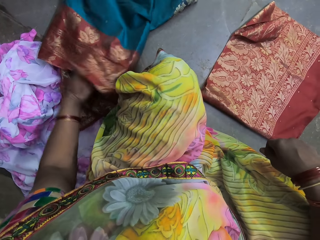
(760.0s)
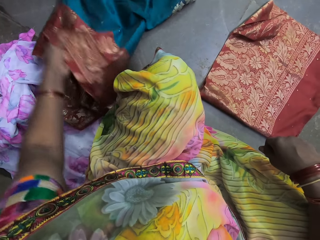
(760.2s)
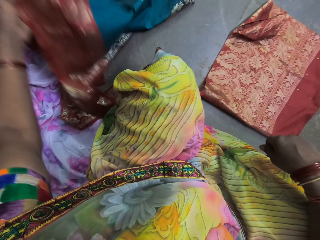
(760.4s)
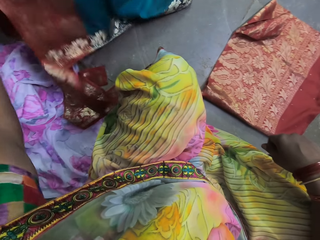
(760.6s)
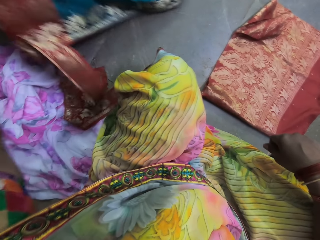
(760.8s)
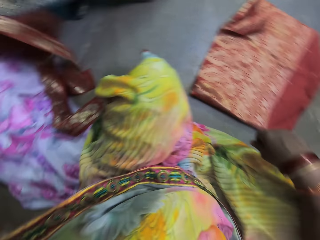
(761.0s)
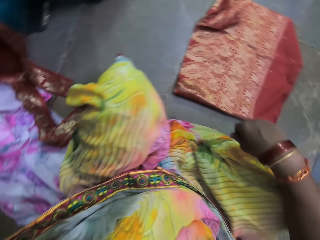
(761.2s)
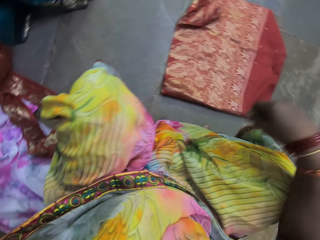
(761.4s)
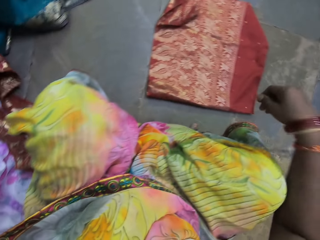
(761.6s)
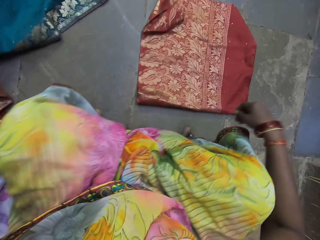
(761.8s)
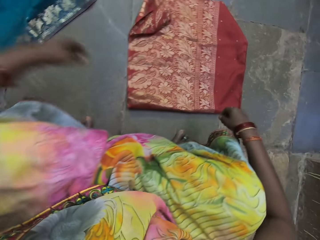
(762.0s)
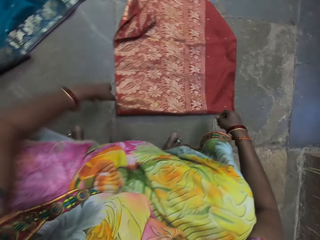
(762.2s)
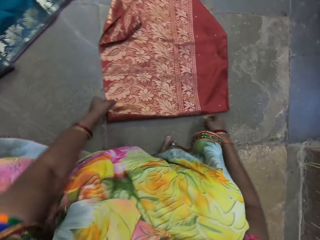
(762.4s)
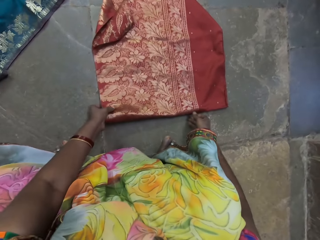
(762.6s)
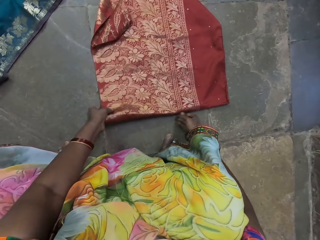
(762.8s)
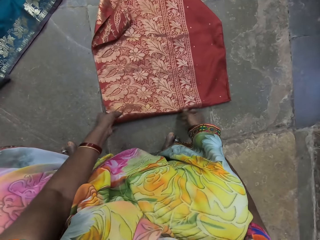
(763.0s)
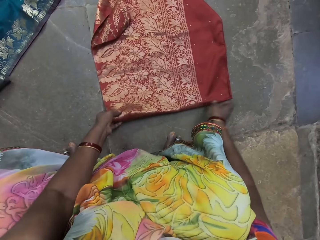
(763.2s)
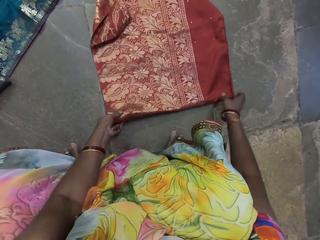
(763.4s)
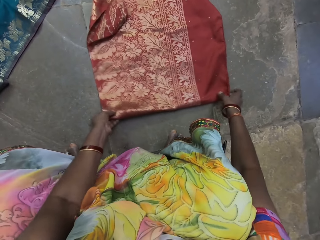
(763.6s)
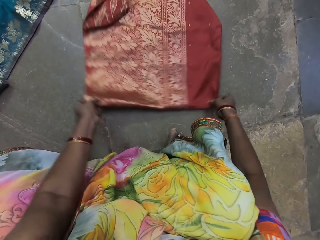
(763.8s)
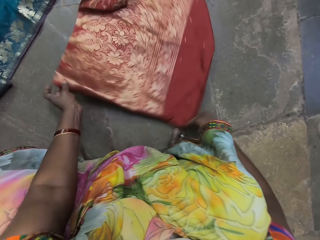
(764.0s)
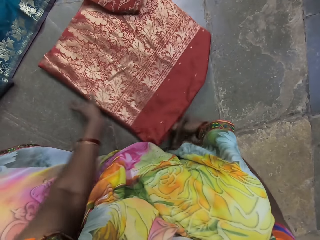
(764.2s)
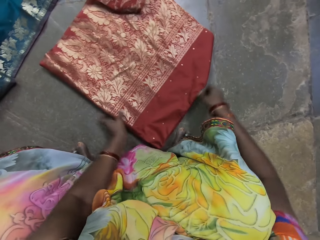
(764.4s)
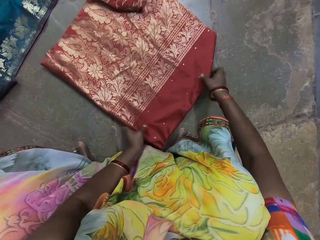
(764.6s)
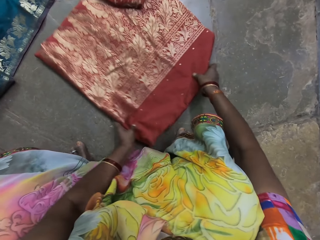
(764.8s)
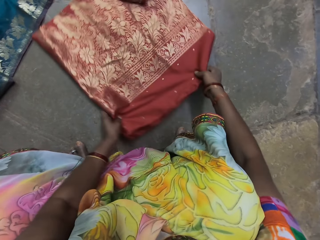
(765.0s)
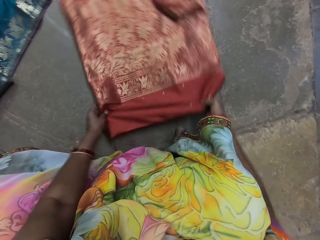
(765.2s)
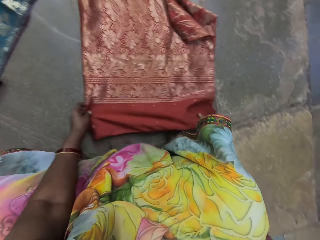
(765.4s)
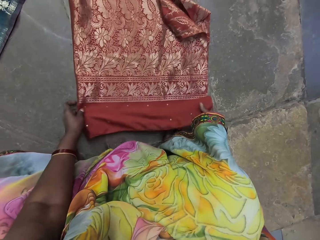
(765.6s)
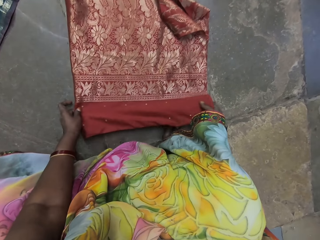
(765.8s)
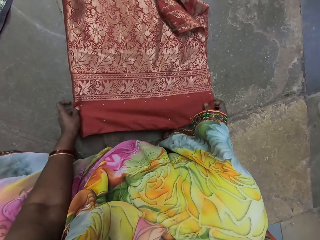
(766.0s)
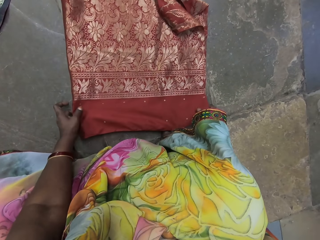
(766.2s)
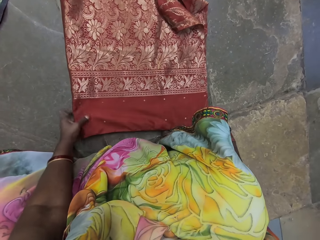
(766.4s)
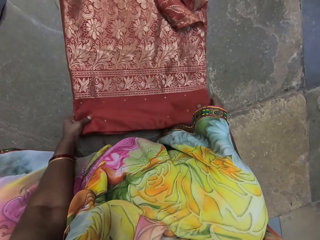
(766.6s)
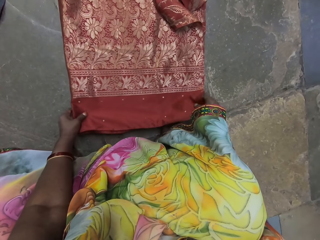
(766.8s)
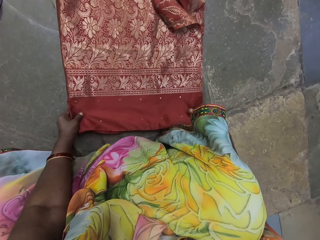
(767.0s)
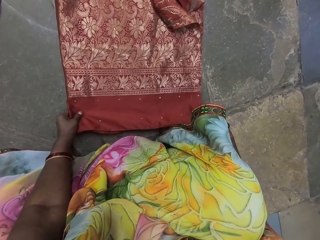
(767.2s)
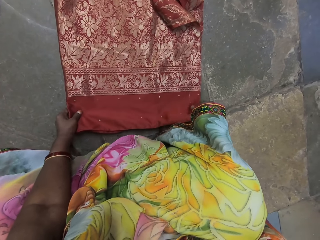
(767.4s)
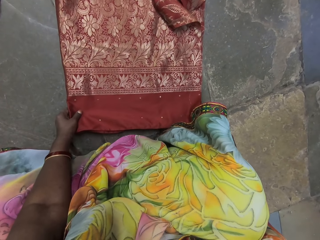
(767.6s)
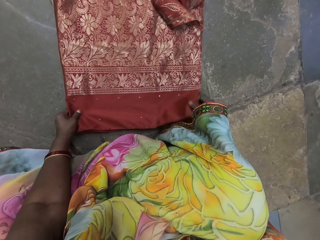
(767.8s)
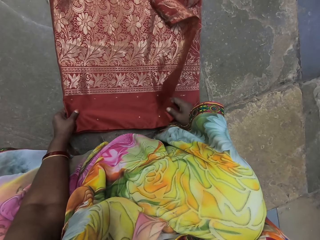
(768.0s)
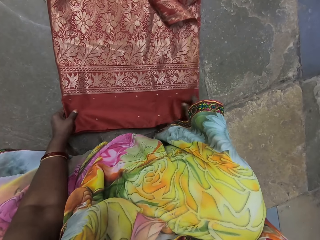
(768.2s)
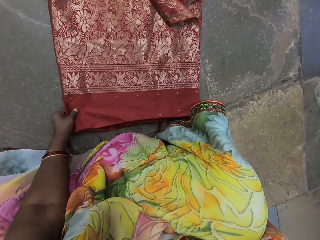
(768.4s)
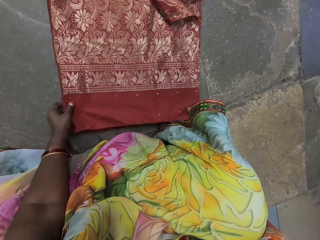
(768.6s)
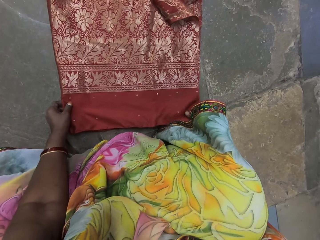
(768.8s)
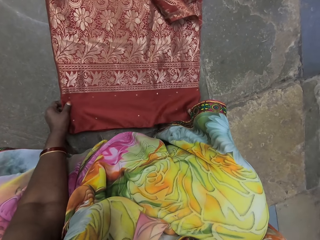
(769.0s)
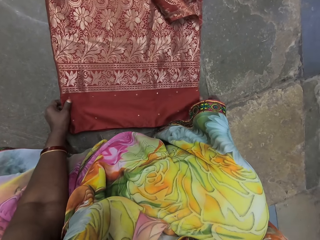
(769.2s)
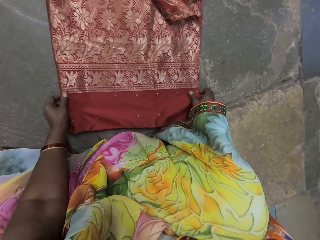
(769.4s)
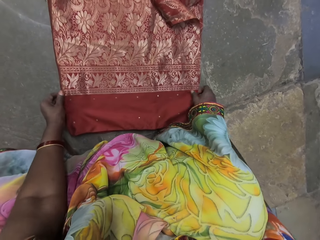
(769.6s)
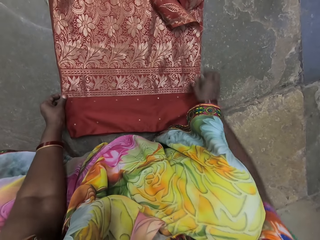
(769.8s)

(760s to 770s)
The camera wearer stares around. She places her left hand on the cloth on the floor. She moves the cloth on the floor with both hands. She grabs the piece of cloth on the floor with both hands and rotates the cloth on the floor with both hands. She stares at the cloth on the floor.

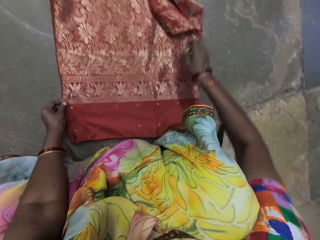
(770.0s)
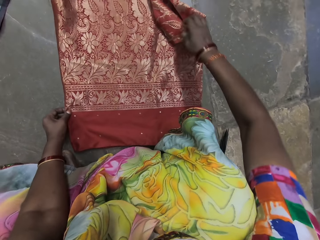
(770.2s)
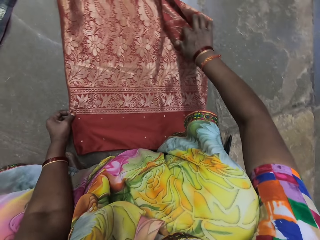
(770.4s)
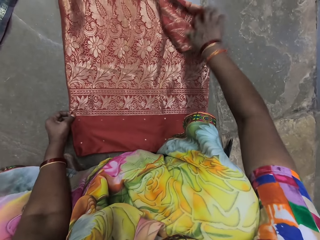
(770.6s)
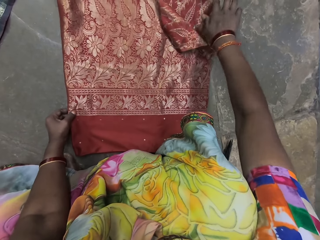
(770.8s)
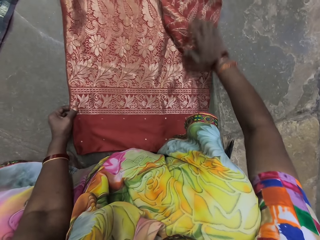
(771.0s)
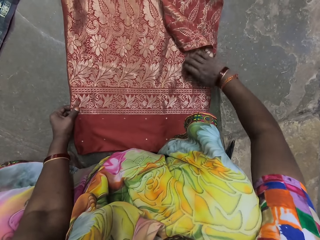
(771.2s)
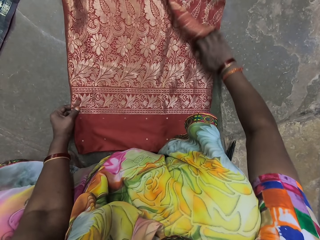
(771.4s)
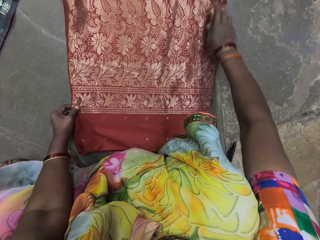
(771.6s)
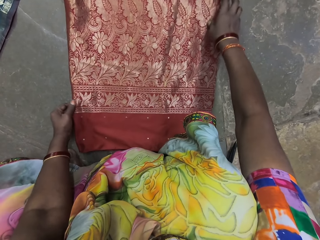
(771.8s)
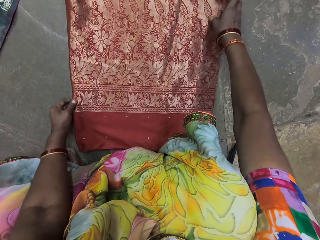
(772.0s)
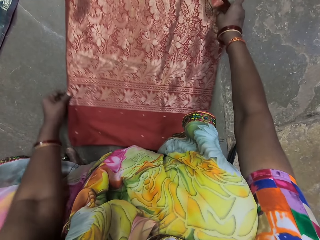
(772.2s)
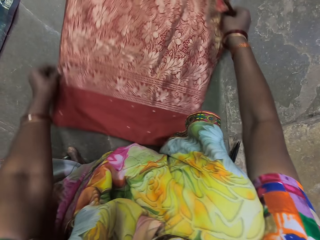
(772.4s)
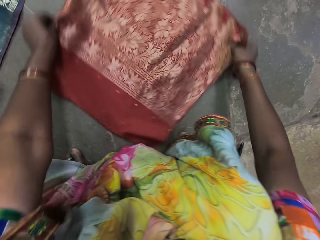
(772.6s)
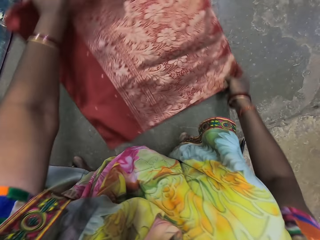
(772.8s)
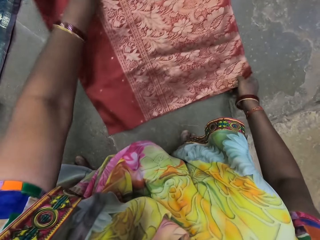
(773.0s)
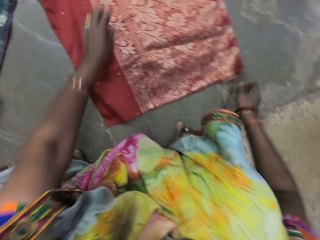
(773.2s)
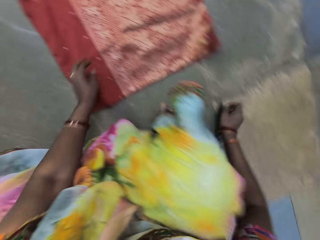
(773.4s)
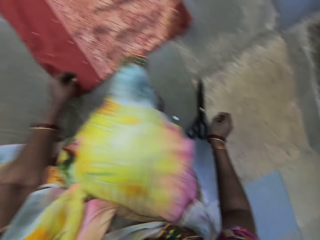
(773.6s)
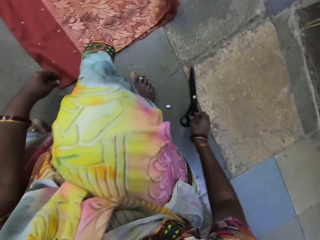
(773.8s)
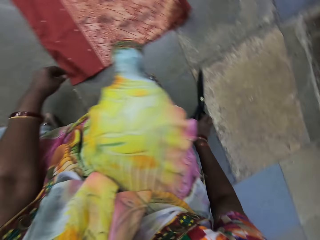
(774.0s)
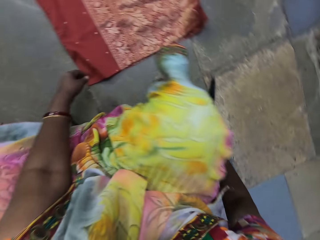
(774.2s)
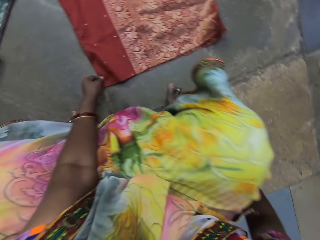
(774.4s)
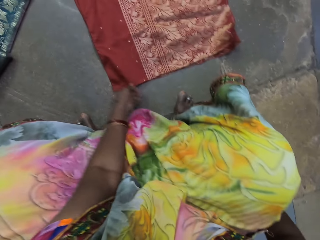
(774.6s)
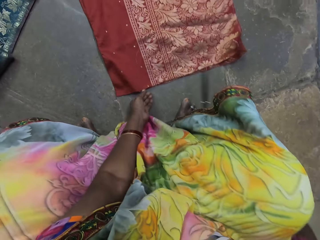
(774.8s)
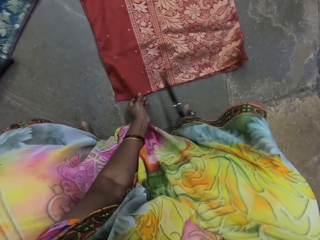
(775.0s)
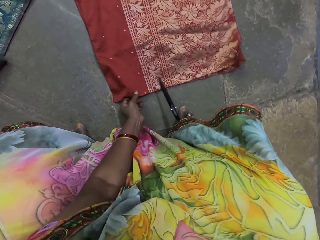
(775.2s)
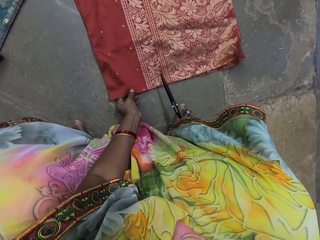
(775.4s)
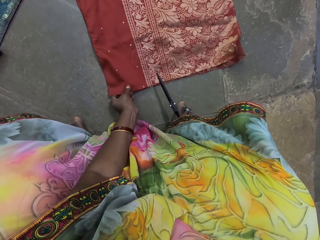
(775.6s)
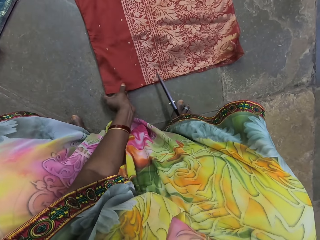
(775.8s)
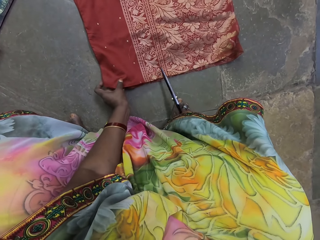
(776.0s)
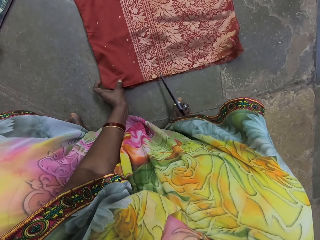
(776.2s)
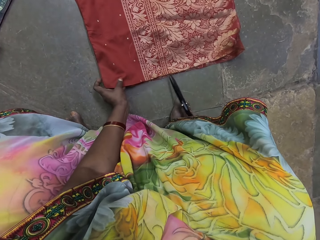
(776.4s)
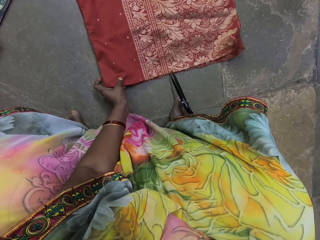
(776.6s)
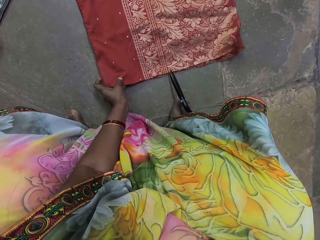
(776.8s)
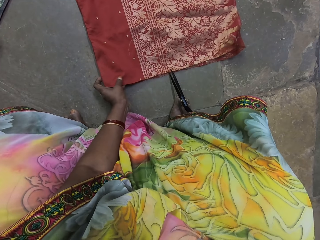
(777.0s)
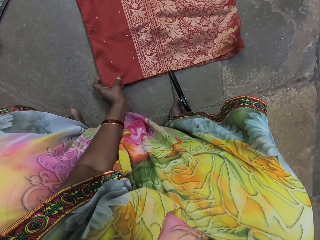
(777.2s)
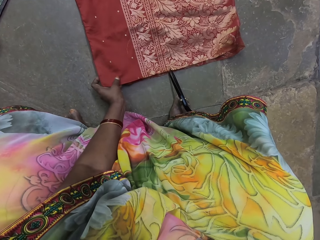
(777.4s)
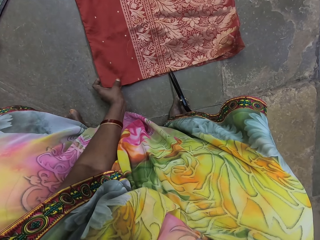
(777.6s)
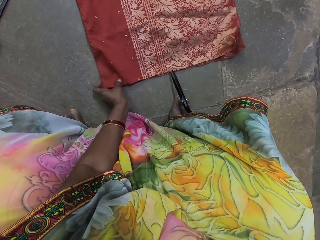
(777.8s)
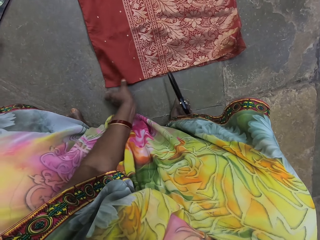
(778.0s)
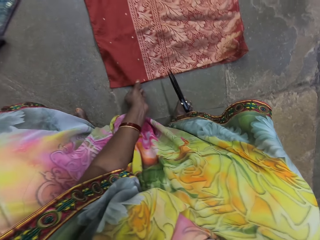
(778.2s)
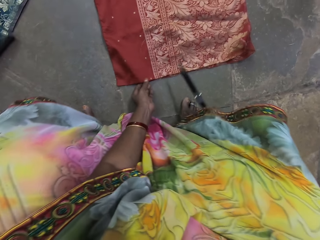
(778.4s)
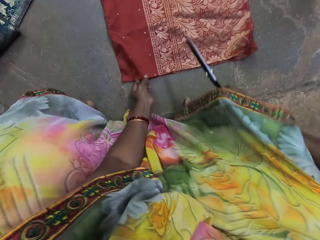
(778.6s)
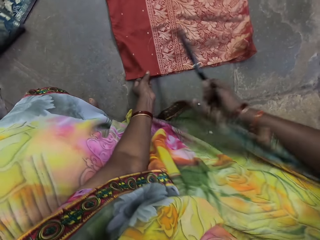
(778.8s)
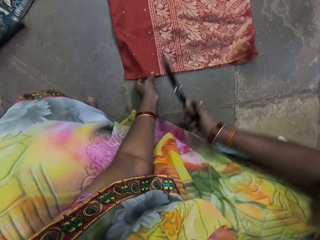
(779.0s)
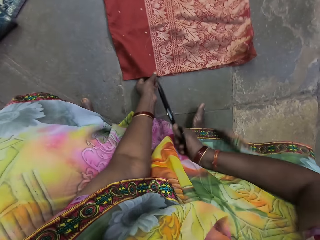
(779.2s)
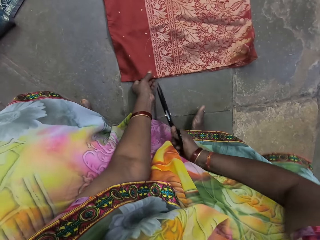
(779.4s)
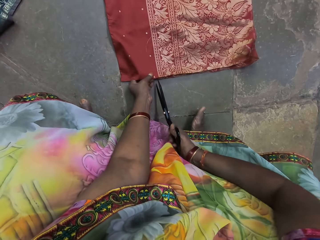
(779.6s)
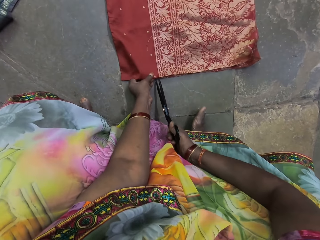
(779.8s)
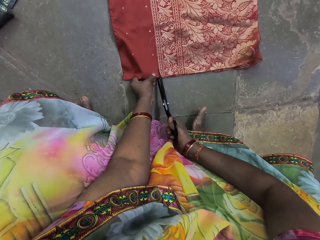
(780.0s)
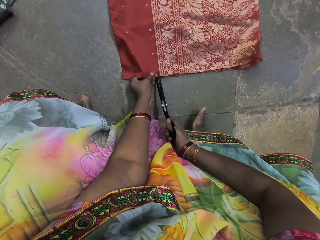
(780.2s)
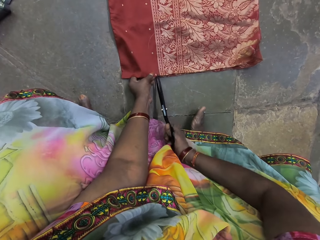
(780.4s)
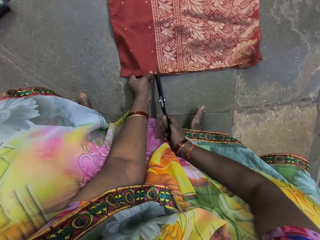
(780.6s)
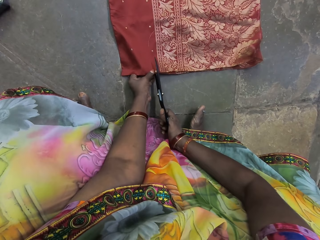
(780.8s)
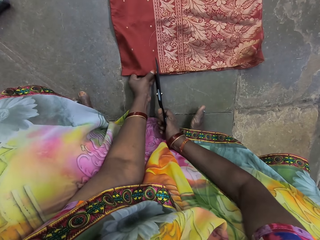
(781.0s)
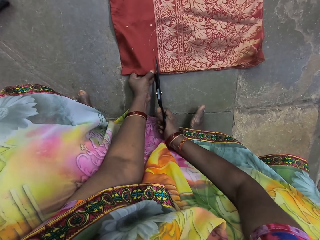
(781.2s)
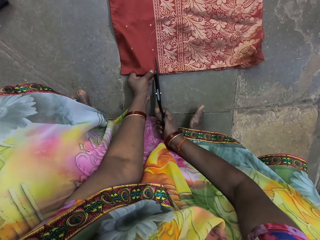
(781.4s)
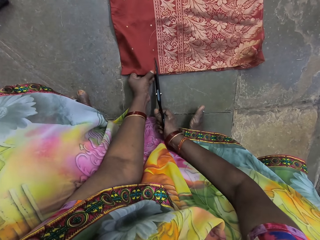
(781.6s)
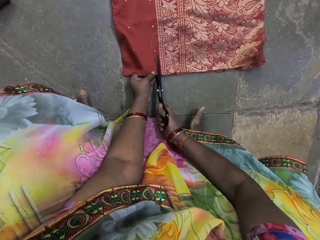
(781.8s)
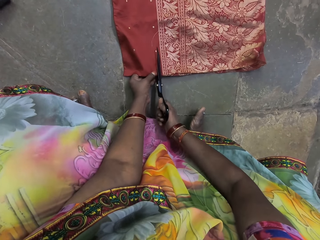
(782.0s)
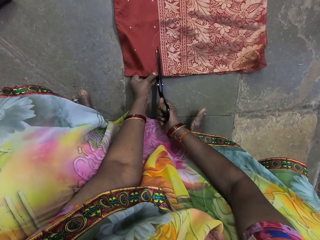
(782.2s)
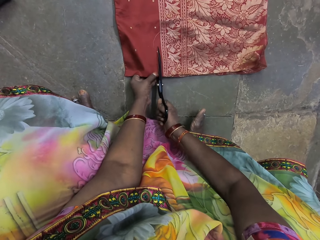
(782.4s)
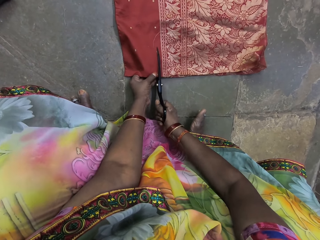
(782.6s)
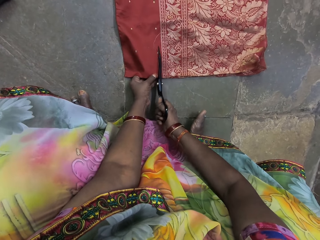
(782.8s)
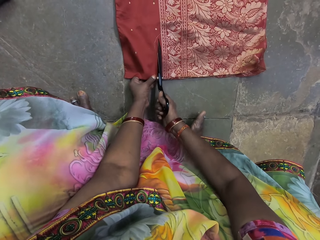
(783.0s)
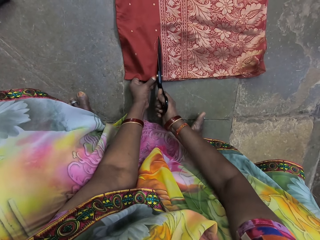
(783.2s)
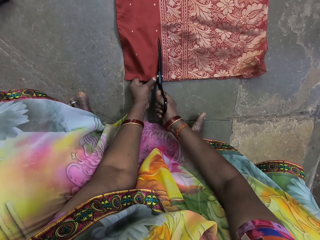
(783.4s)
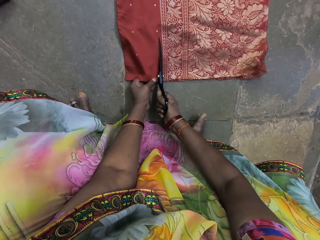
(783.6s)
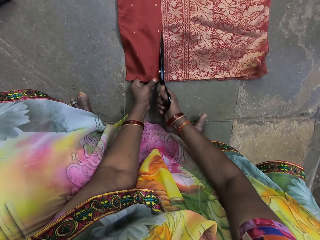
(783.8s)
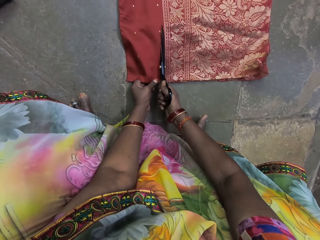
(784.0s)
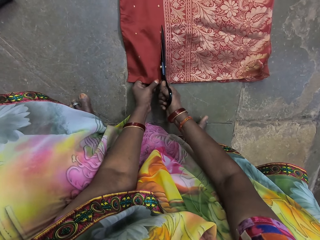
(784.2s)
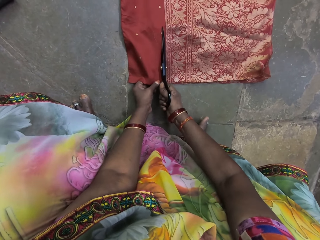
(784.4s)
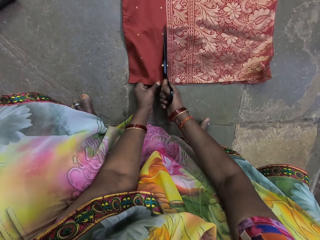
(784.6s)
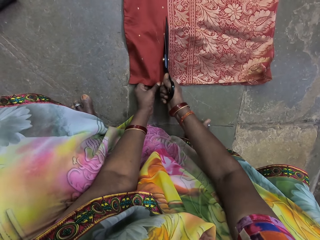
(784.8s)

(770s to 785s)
The camera wearer lays the cloth on the floor with her right hand. She adjusts the piece of cloth on the floor with her right hand. She lays the cloth on the floor with her right hand again. She moves the cloth on the floor with both hands. She rotates the cloth on the floor with both hands. She places her right hand on the pair of scissors on the floor. She picks up the pair of scissors on the floor with her right hand. She stares at the cloth on the floor. She lifts the cloth from the floor with her left hand. She cuts the cloth on the floor with the pair of scissors in her right hand.
